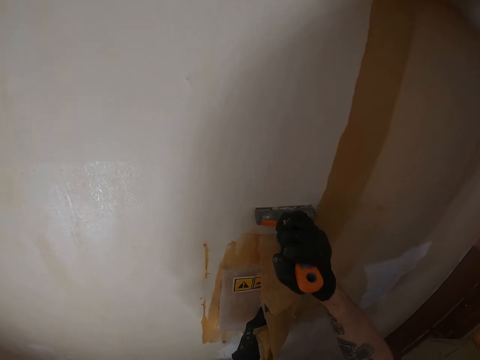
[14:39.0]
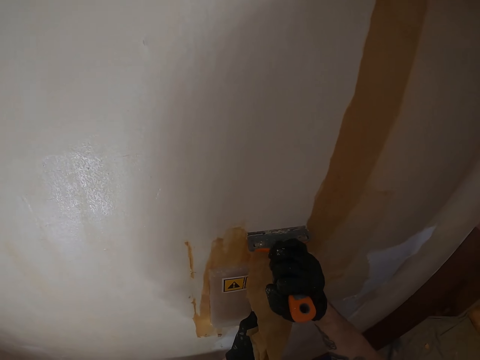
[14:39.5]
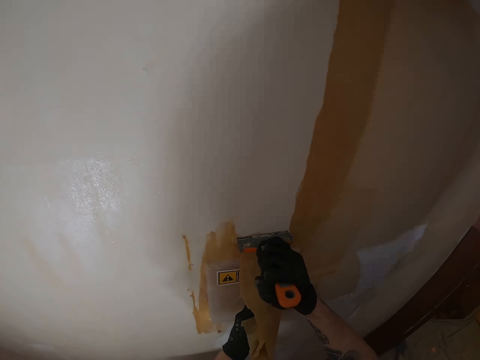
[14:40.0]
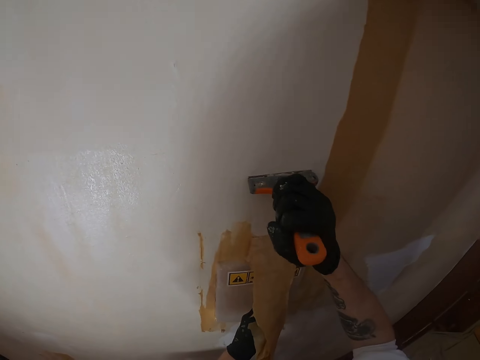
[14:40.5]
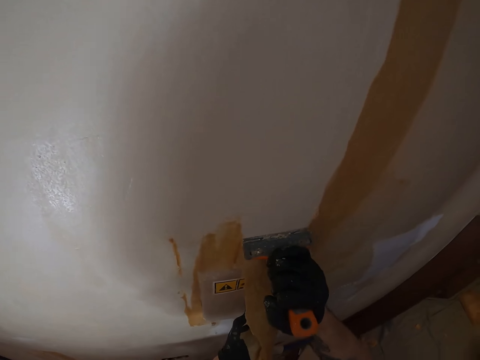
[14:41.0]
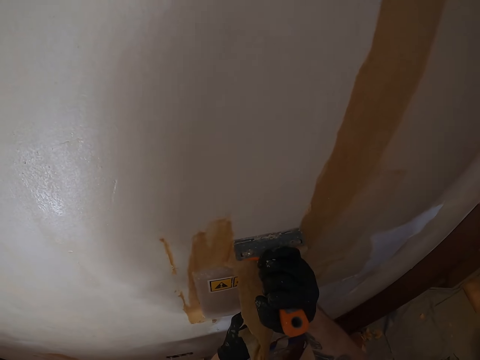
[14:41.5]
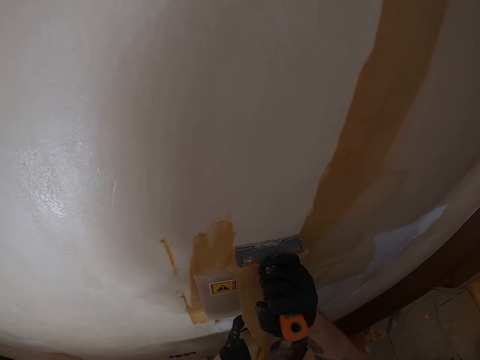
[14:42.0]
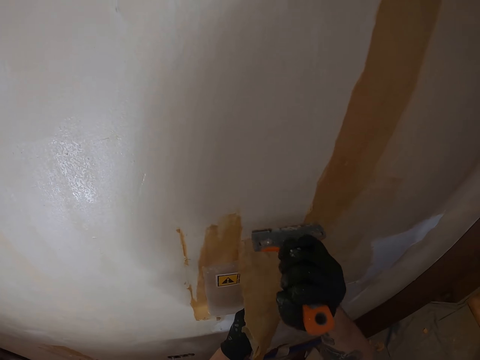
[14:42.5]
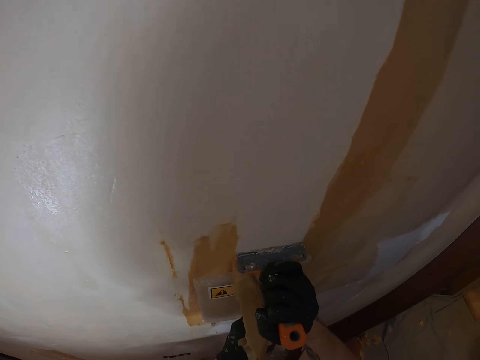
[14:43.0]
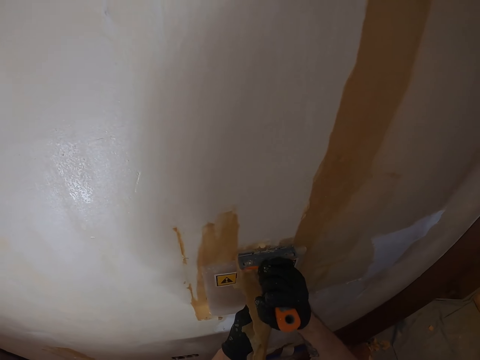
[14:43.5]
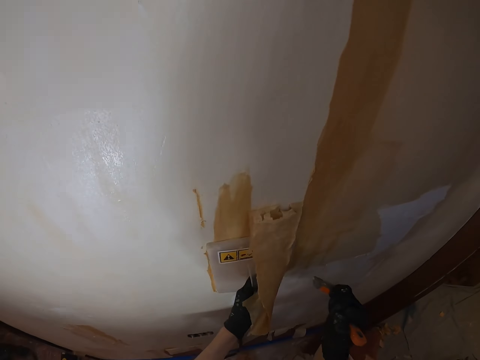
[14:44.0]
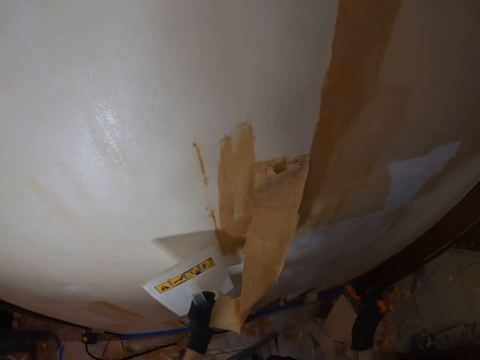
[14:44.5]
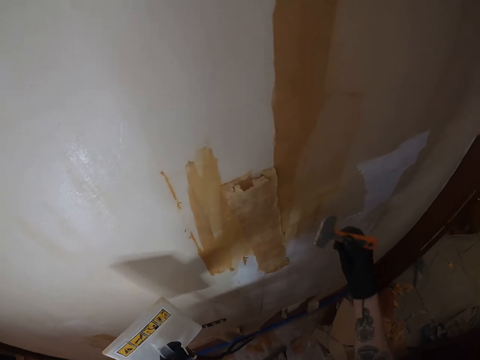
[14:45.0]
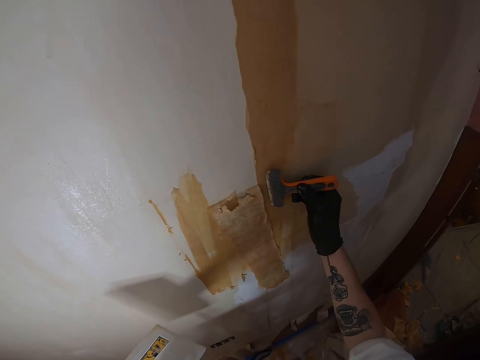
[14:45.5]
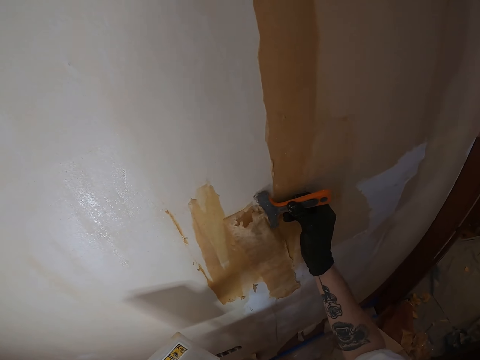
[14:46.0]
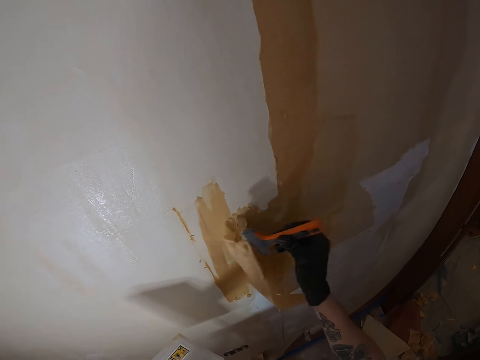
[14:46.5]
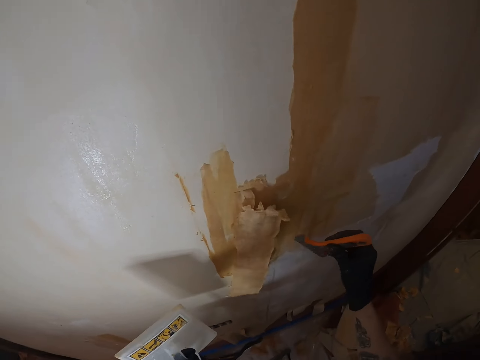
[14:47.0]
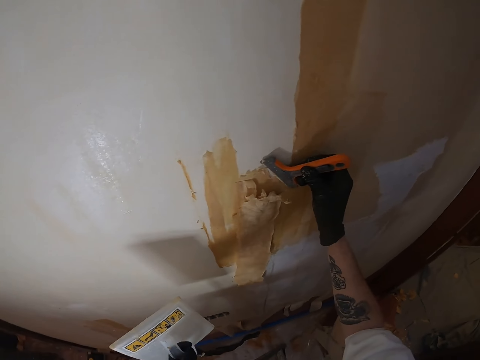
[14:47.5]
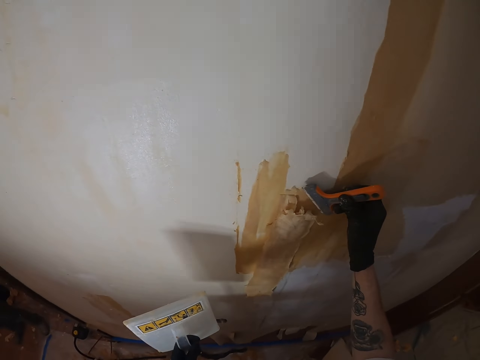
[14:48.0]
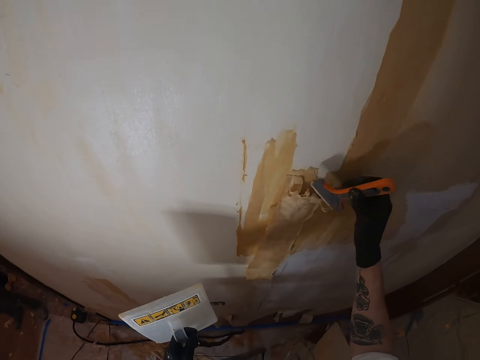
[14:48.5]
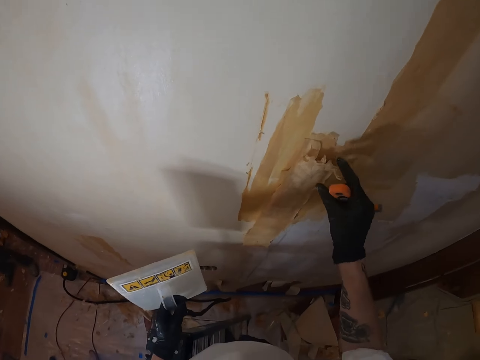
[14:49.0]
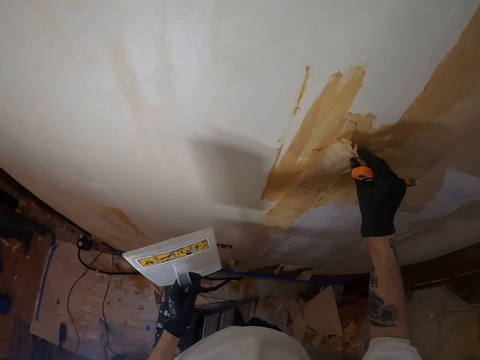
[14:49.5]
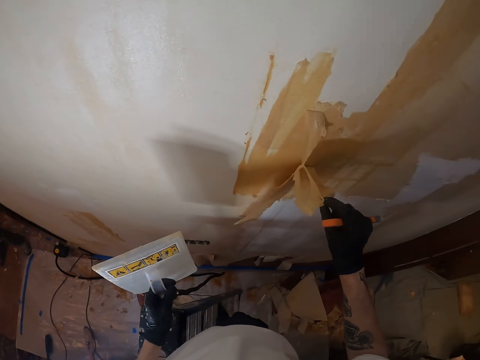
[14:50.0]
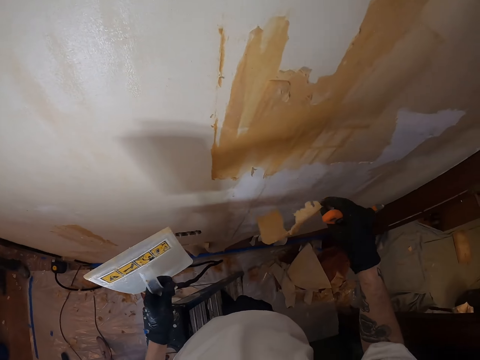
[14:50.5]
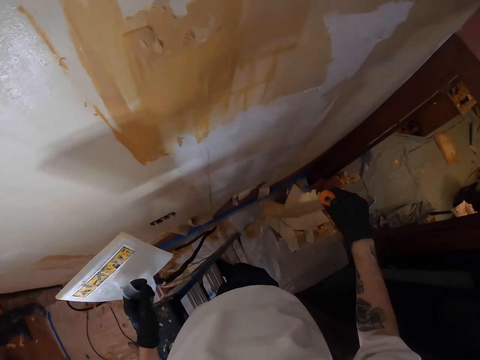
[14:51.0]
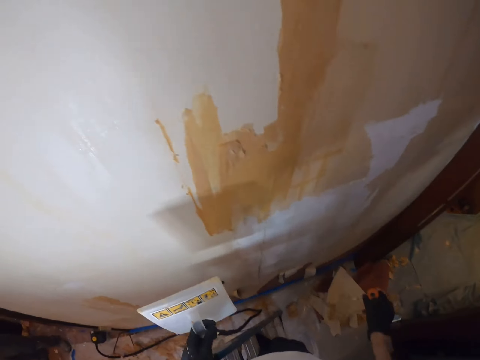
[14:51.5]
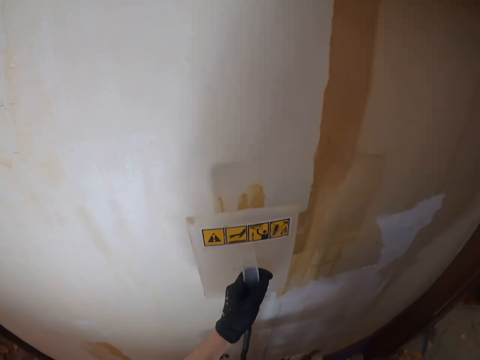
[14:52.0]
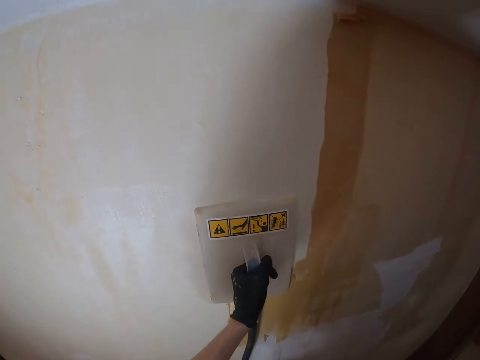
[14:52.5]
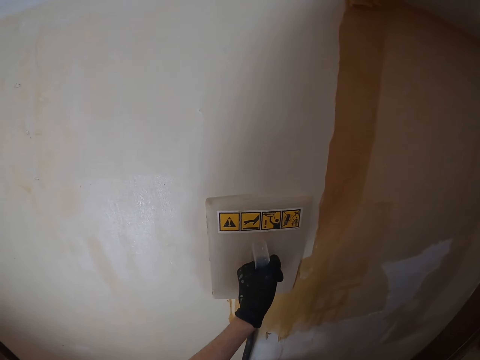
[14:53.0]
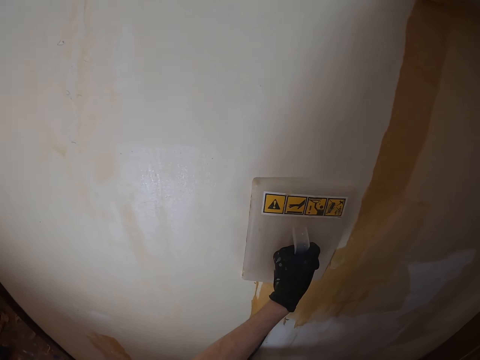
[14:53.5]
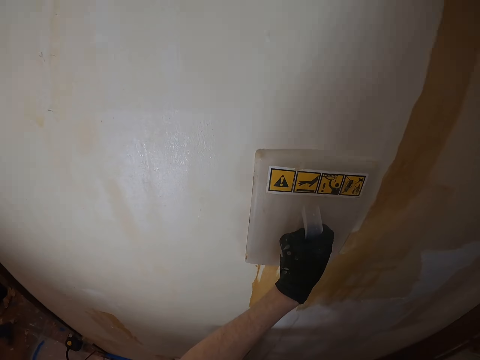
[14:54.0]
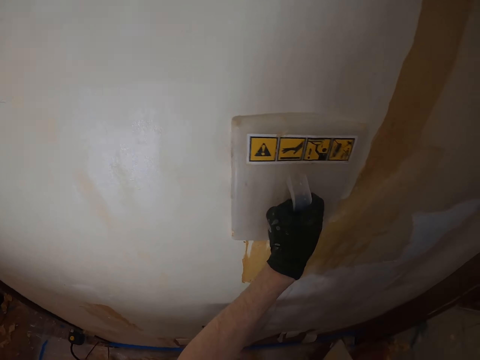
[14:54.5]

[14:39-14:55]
The camera wearer removes the plastic float from the wall. He lifts the right hand. He removes paint from the wall with a scraper. He pulls the paint with his right hand. He drops the waste paint on the ground. He lifts the plastic float and presses the plastic float on the wall. He softens paint on the wall with a paint remover machine.

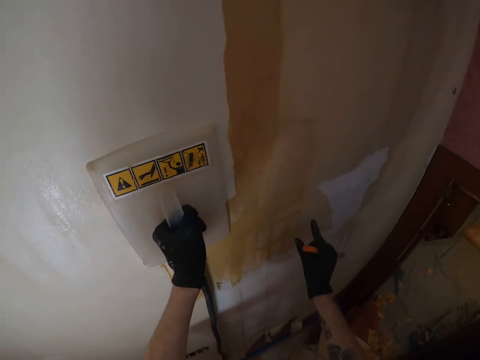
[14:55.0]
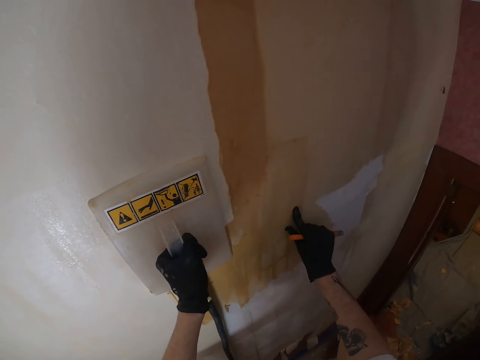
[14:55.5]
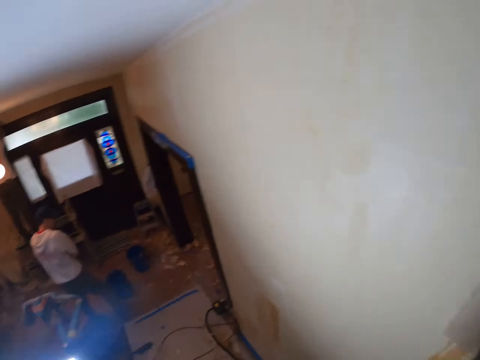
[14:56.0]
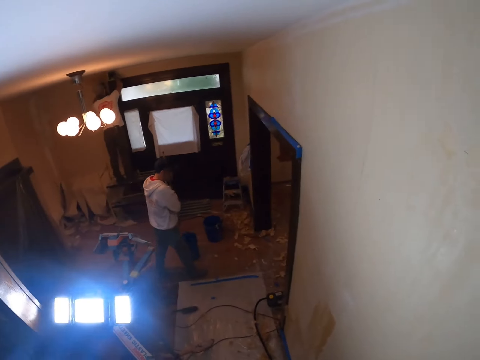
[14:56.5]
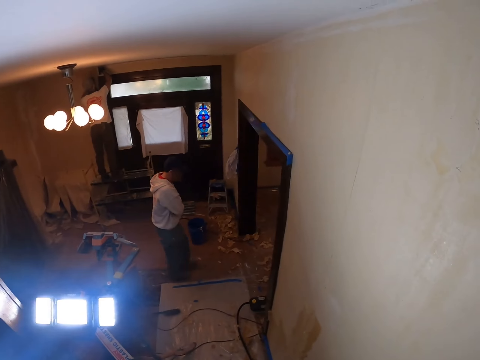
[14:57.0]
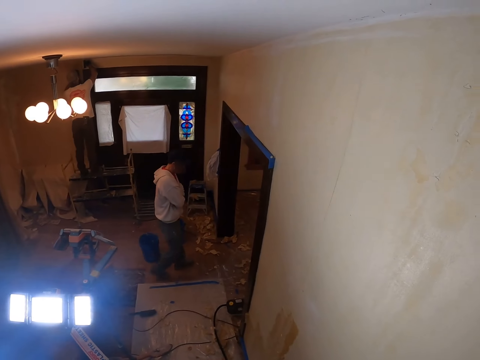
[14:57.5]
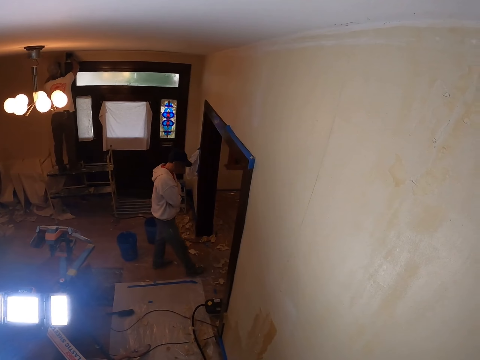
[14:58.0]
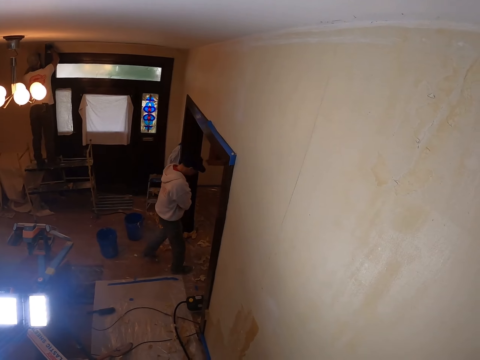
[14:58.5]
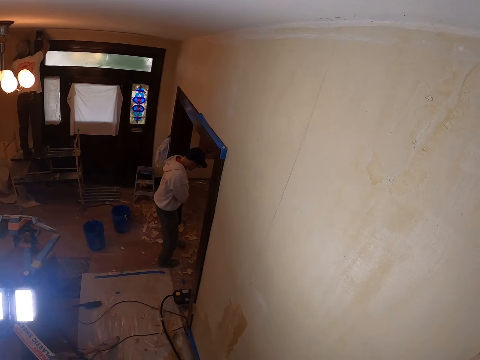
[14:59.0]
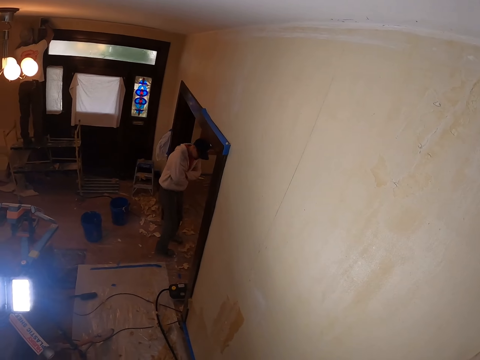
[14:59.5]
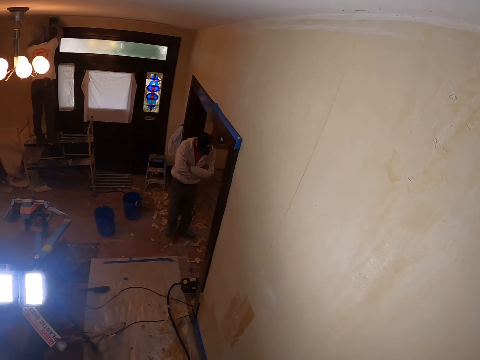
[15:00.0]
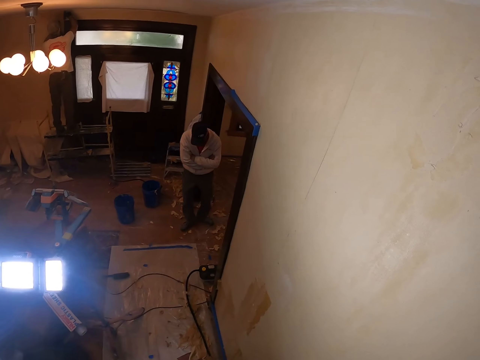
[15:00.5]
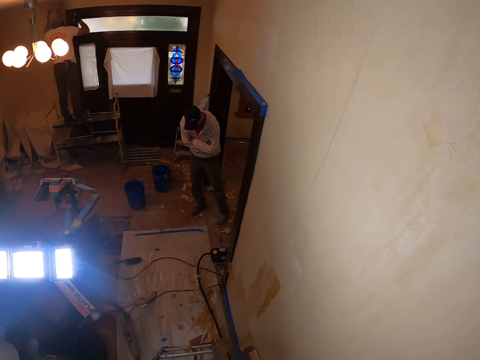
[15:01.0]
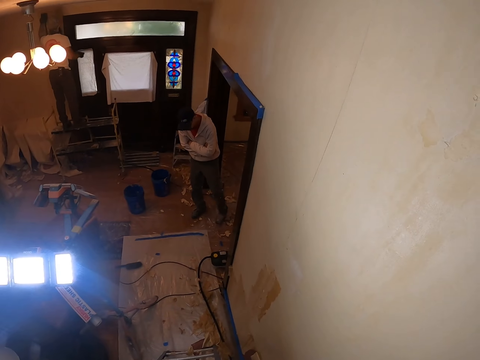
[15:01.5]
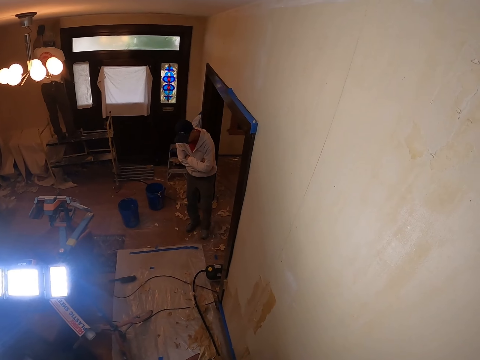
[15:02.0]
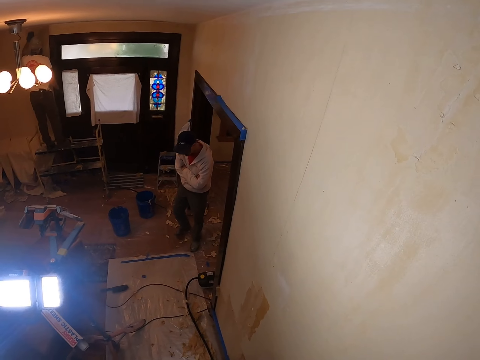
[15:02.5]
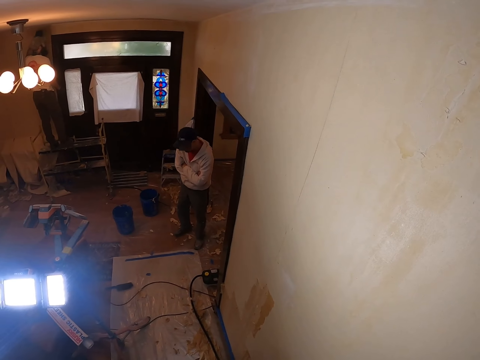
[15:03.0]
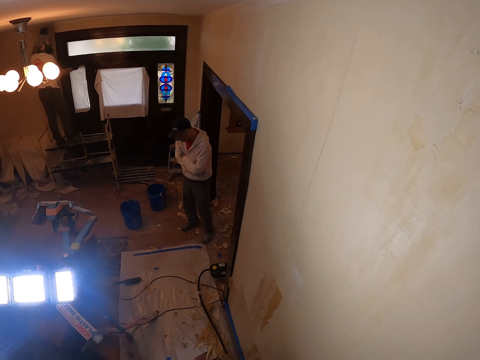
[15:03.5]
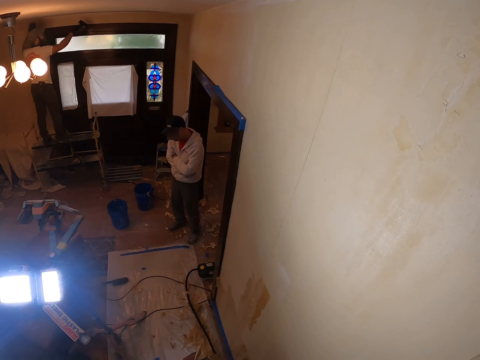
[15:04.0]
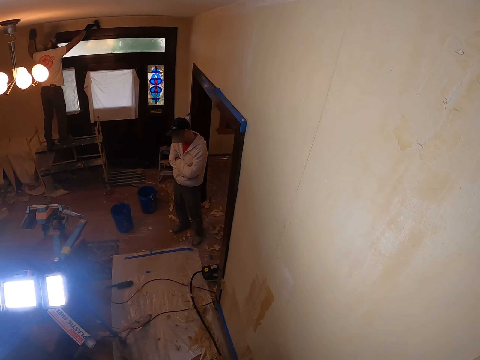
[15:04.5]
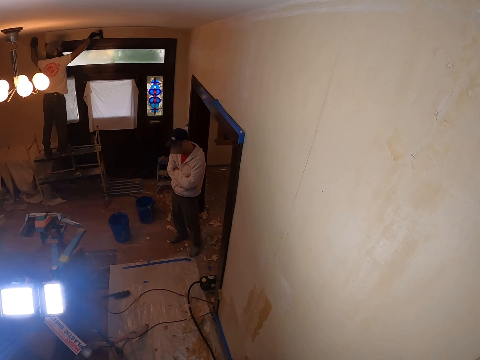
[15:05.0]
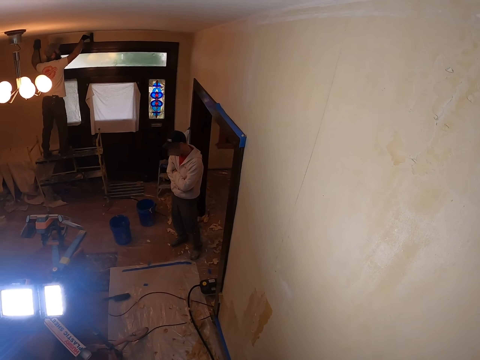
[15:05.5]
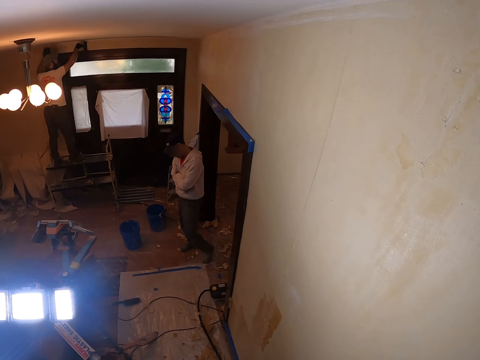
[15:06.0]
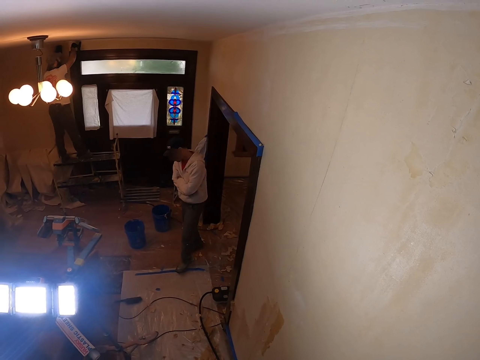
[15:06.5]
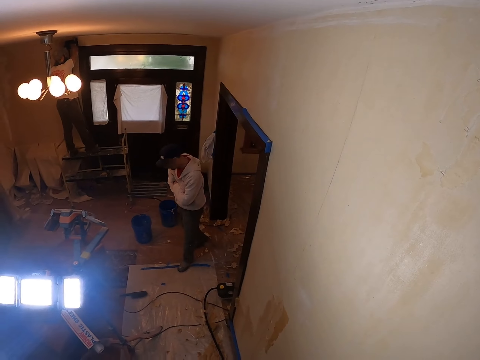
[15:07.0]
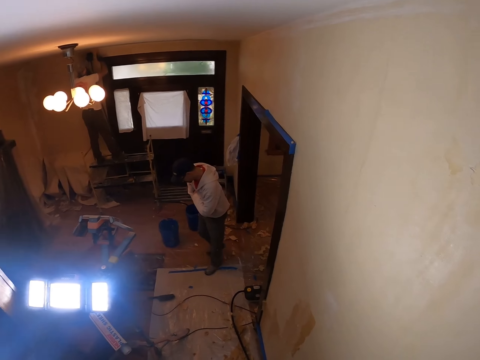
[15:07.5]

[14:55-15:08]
The camera wearer touches the wall with his hand. He looks around.
